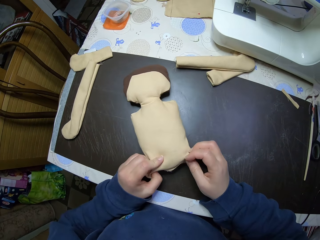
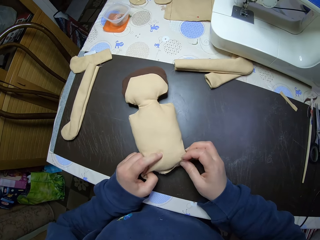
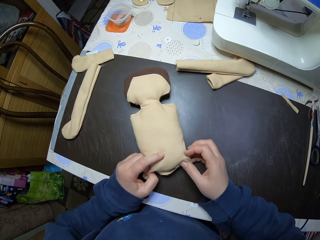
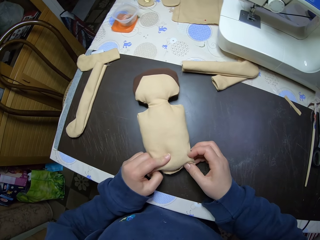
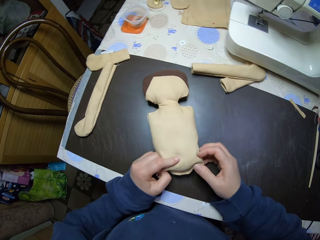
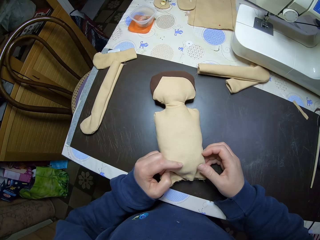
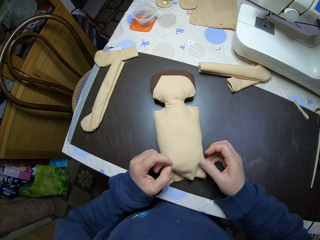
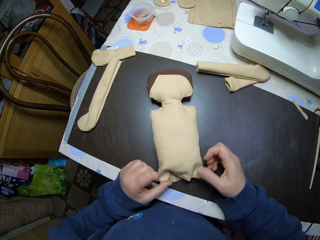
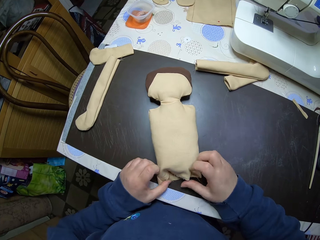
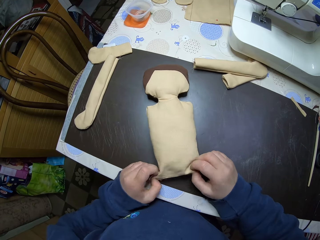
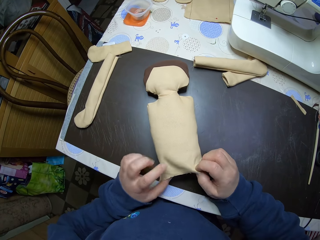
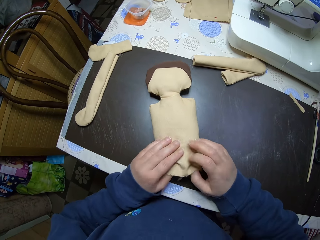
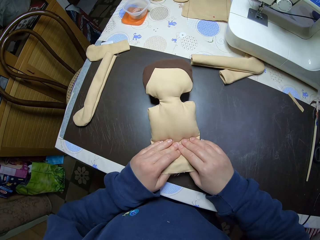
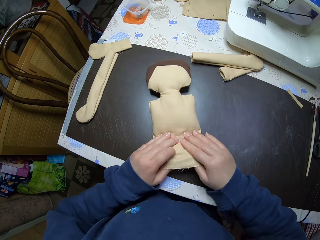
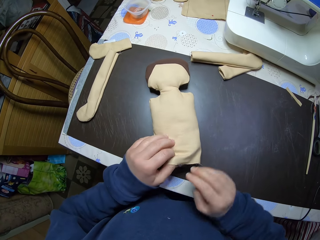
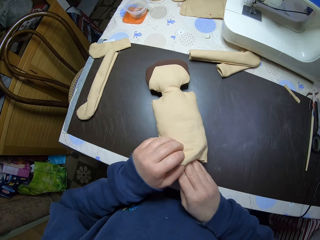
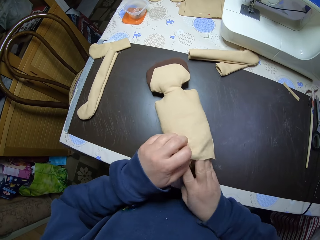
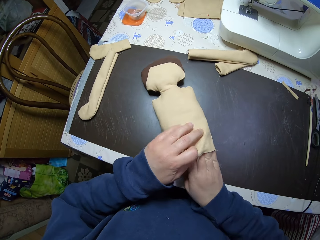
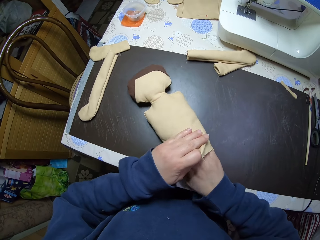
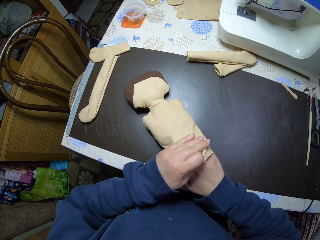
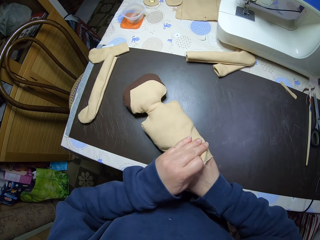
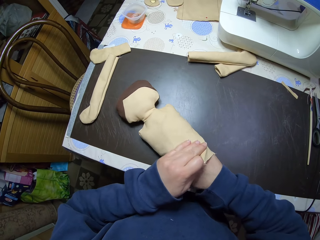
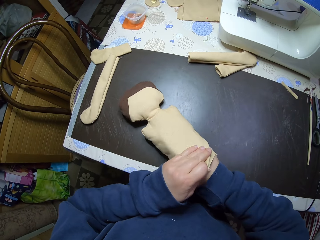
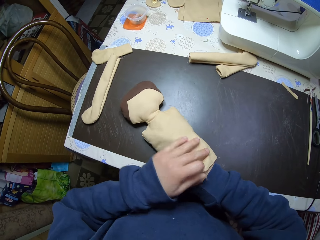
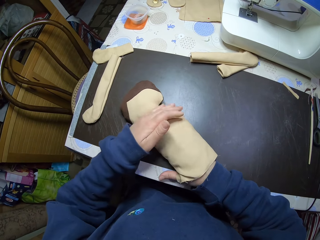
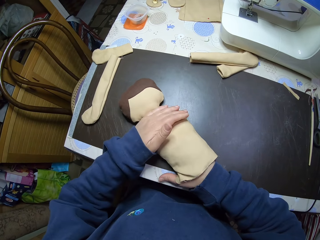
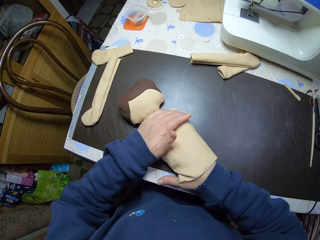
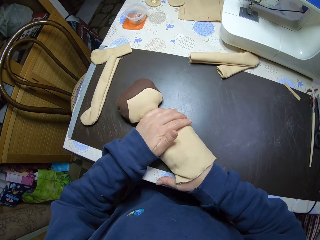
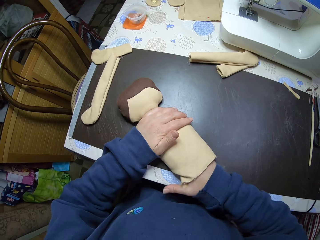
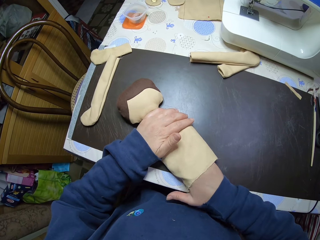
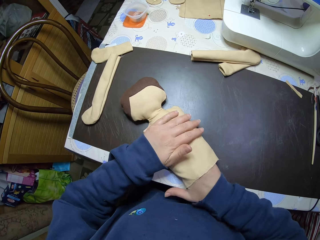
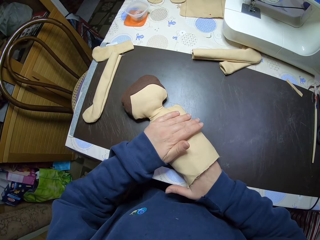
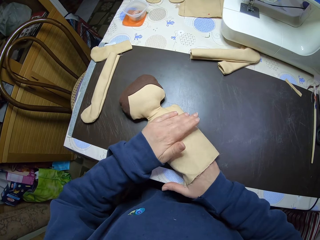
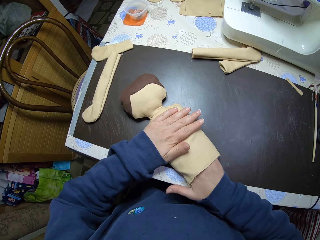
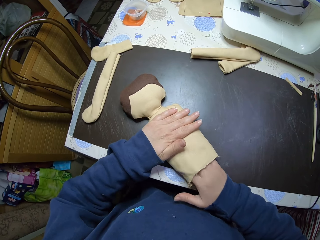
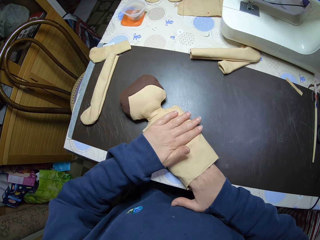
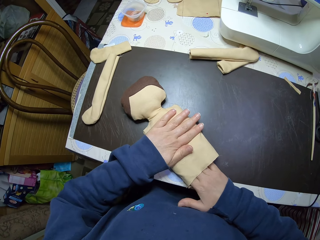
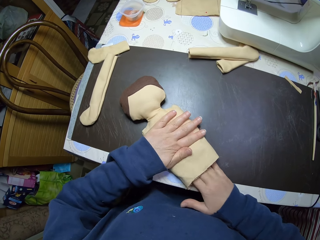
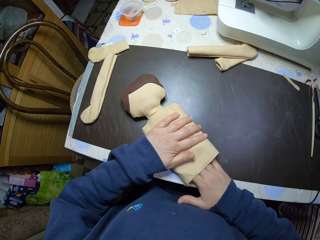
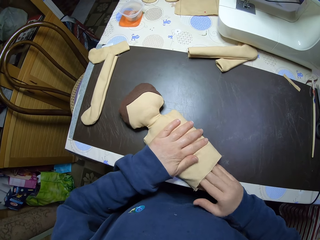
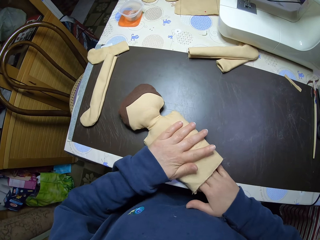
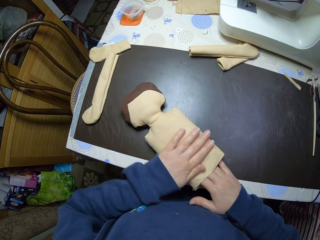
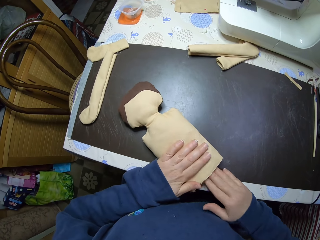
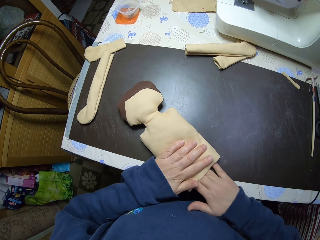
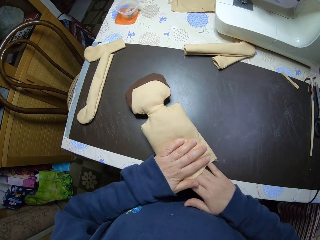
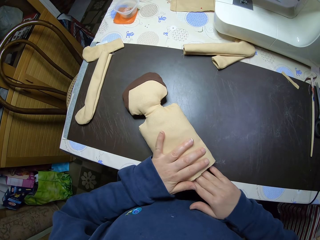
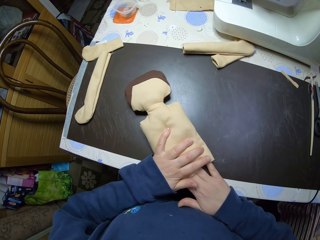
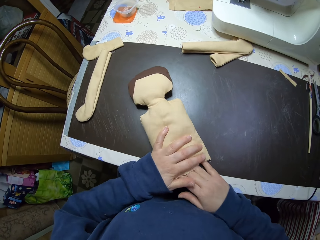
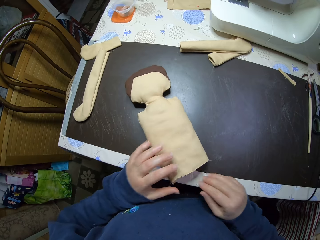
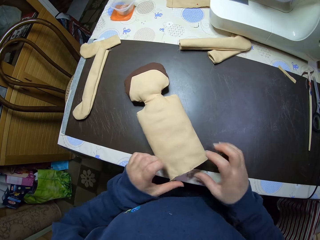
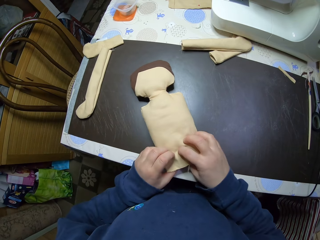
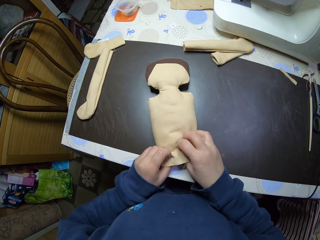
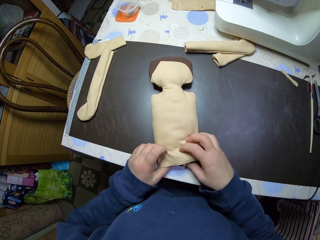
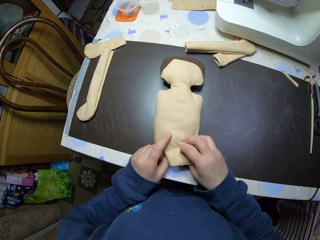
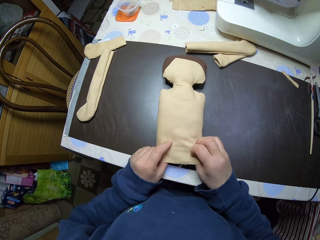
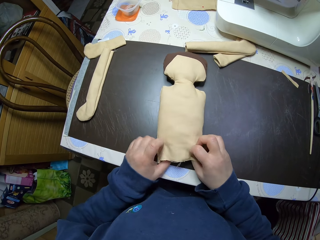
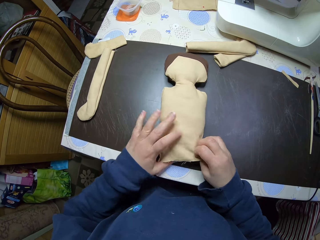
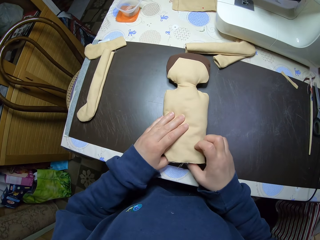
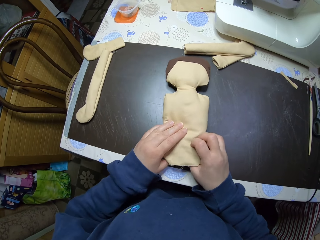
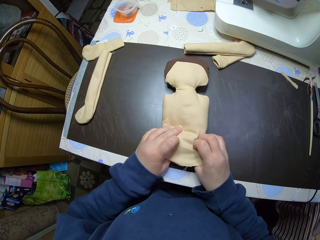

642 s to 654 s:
The camera wearer releases the opening of the craft. They press the craft with both hands. They adjust the shreds in the craft.

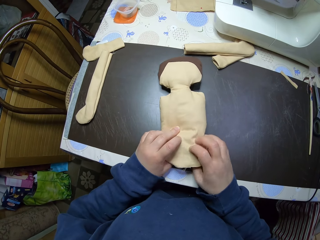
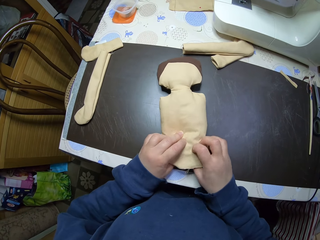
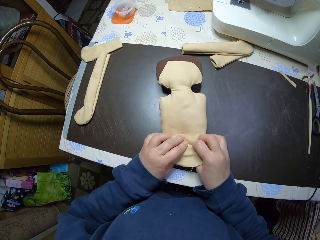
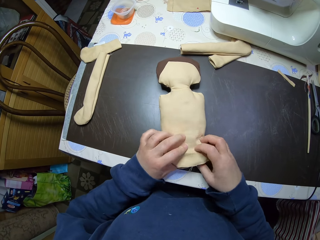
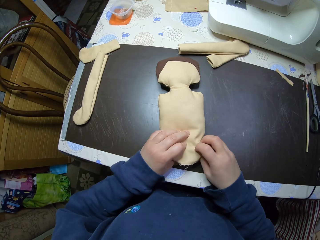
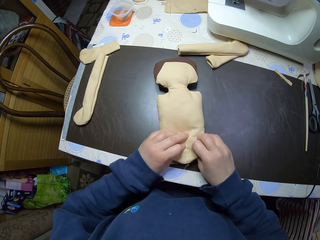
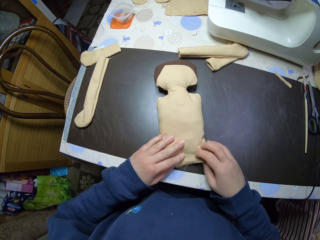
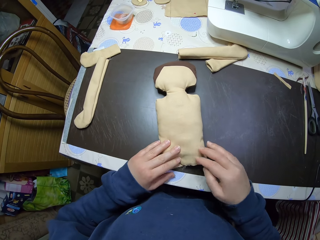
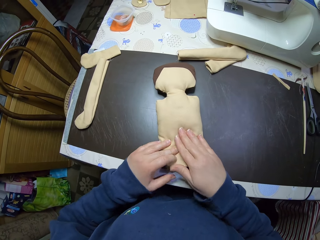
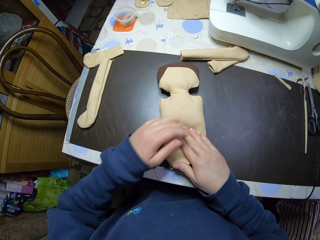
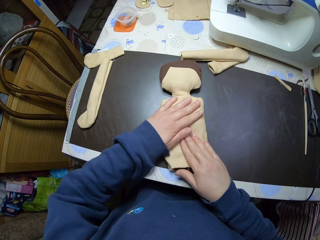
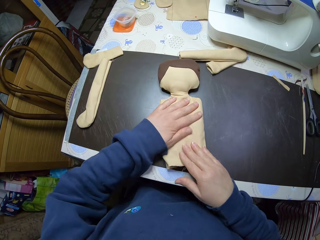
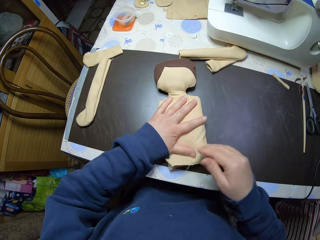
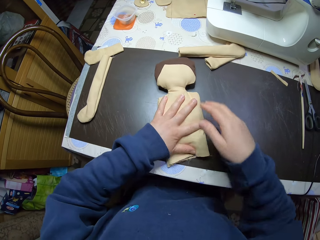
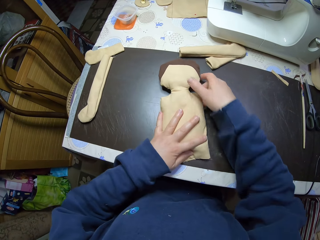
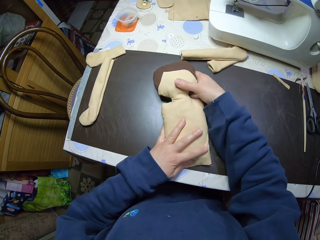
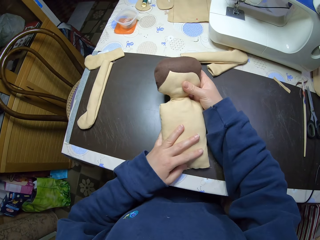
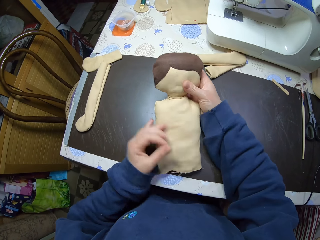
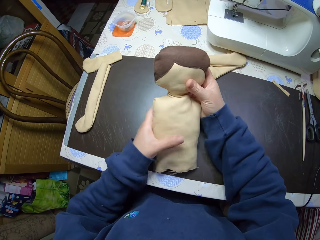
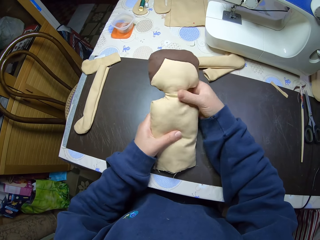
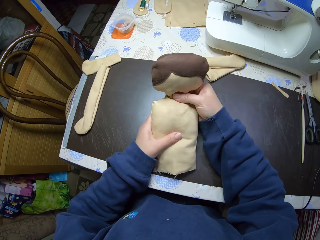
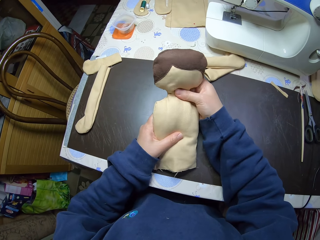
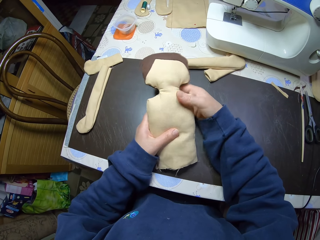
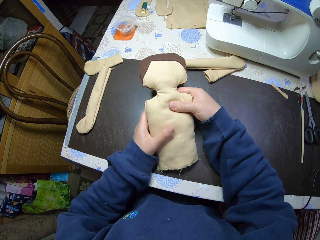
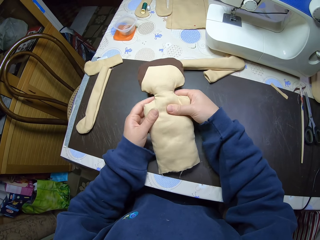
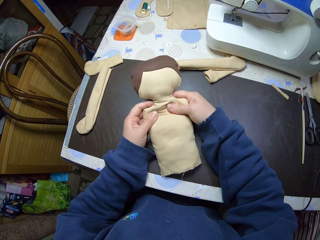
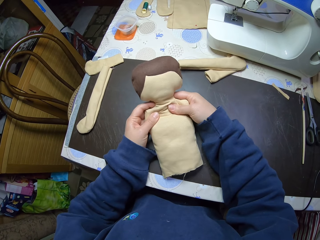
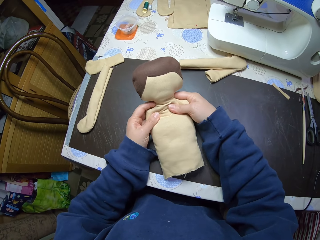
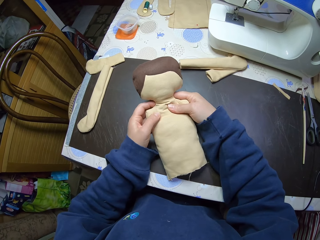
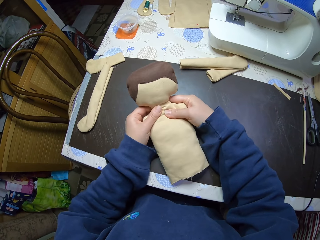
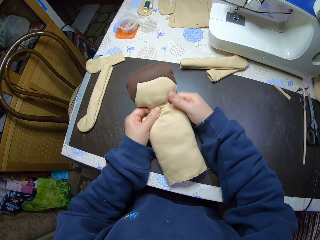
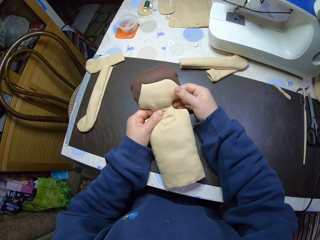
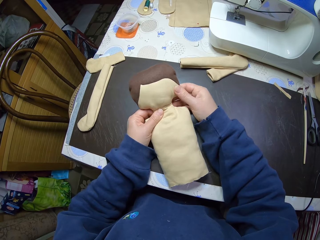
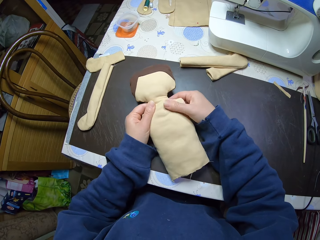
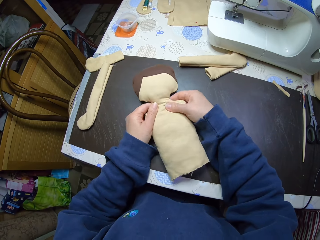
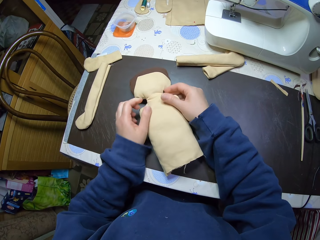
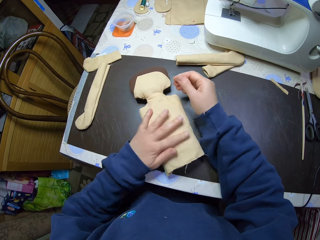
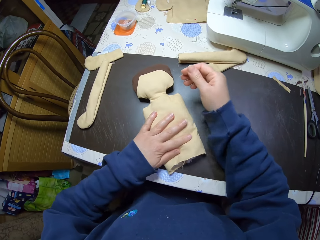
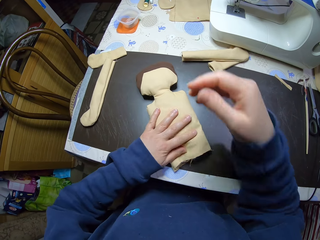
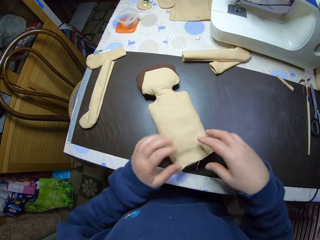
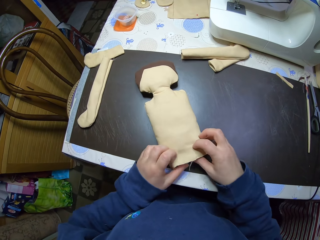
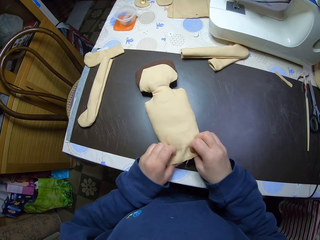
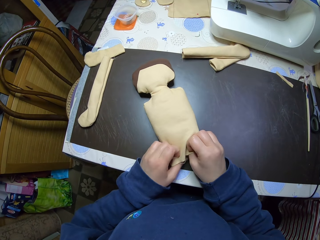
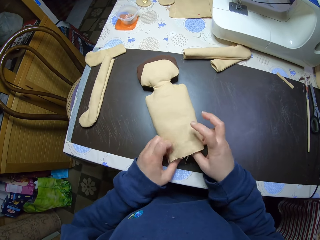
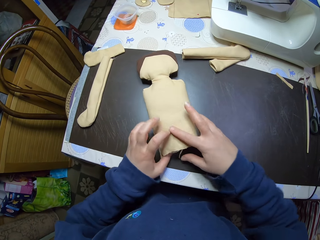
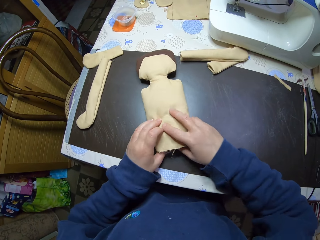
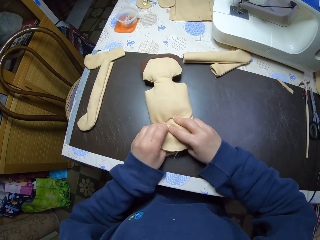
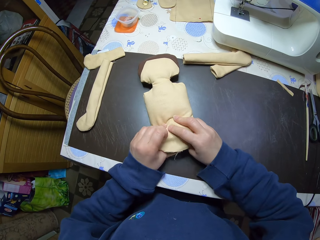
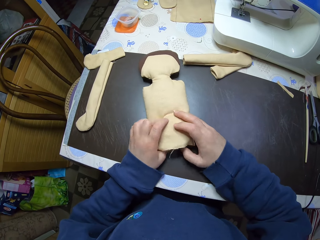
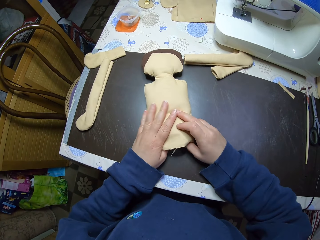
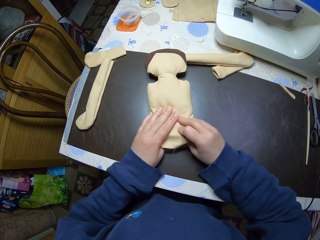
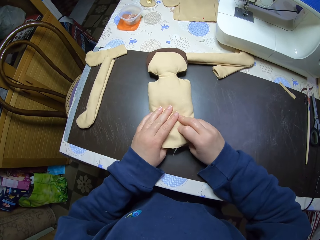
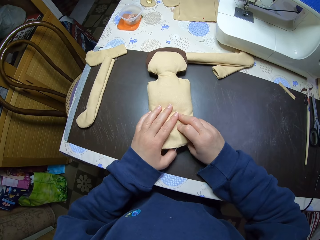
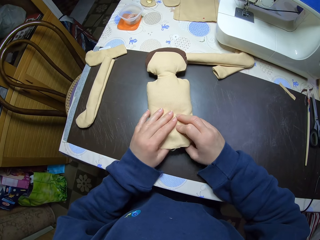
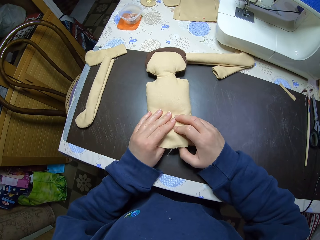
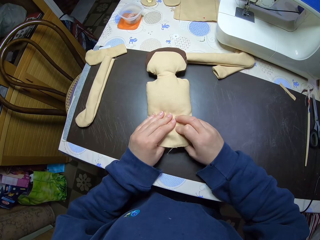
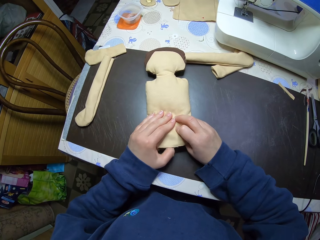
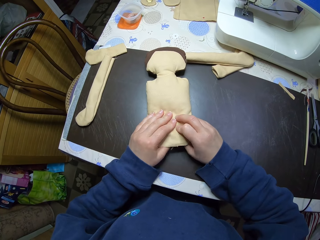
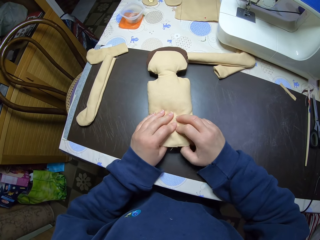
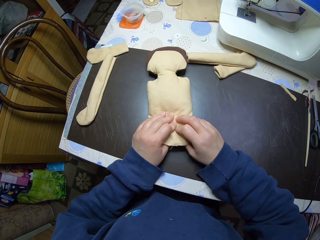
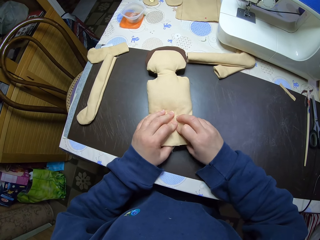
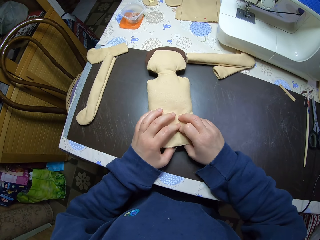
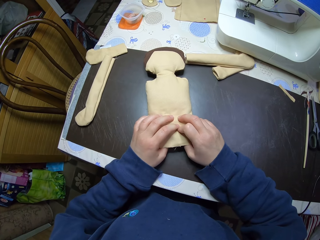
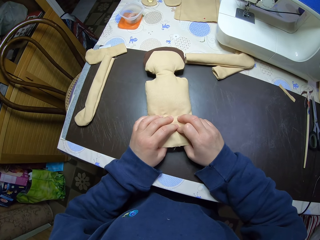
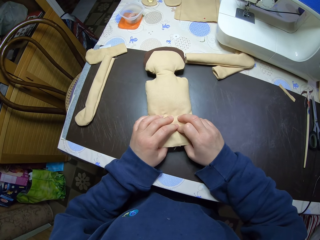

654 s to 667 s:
The camera wearer presses the doll. She picks up the craft or doll from the table. She presses the craft with her hands. She drops the craft on the table. She adjusts the shreds in the craft. She presses the doll.
